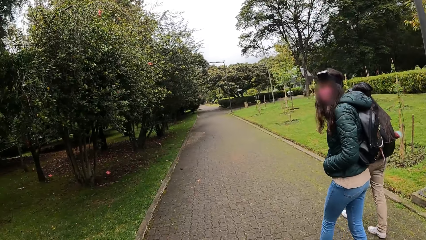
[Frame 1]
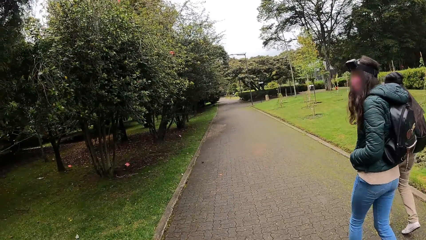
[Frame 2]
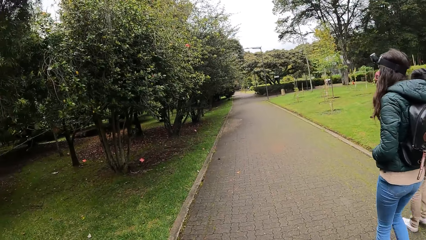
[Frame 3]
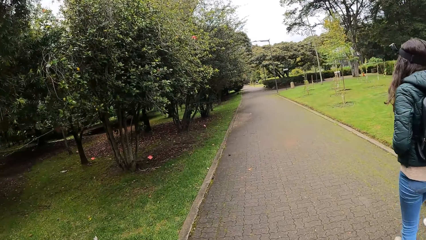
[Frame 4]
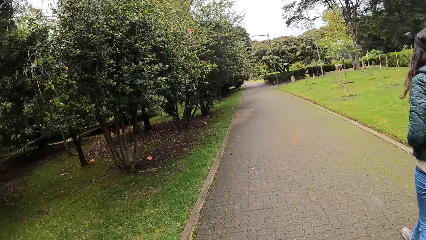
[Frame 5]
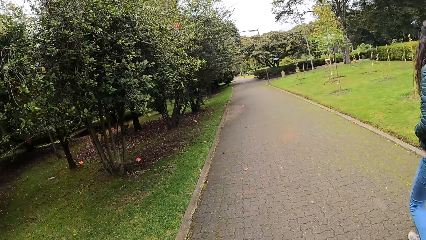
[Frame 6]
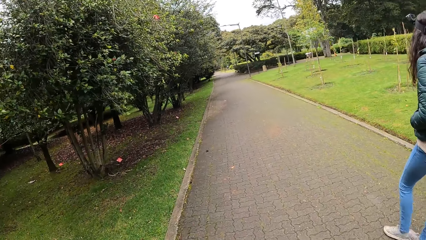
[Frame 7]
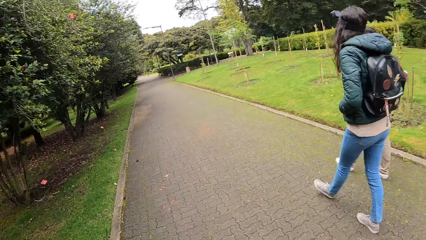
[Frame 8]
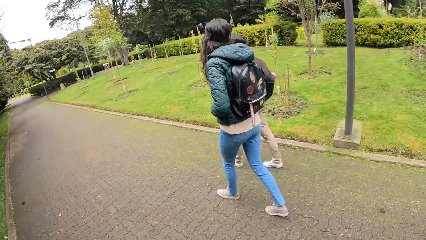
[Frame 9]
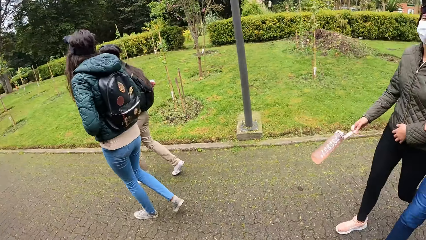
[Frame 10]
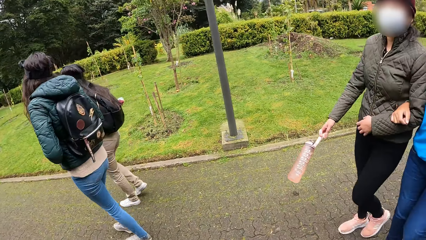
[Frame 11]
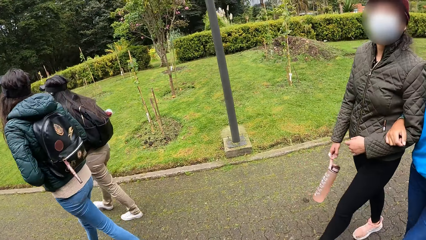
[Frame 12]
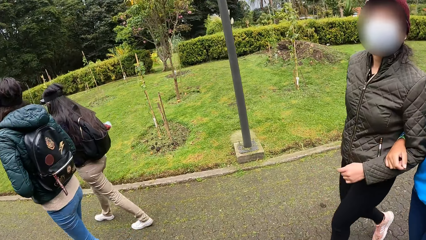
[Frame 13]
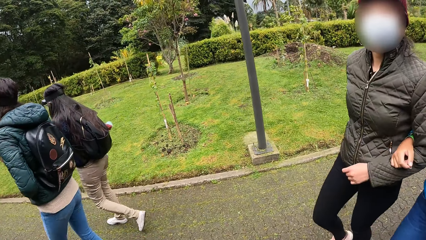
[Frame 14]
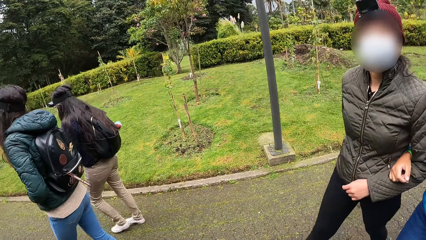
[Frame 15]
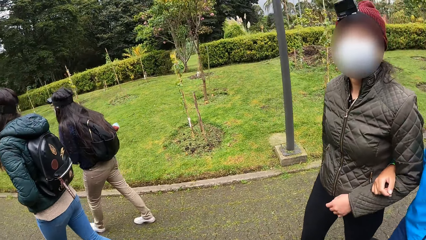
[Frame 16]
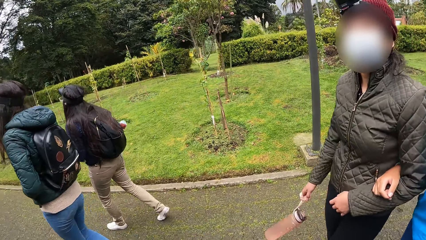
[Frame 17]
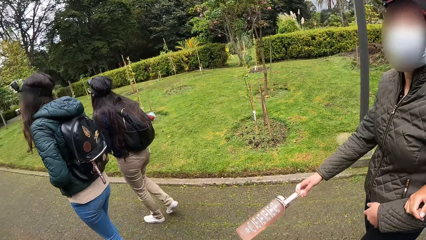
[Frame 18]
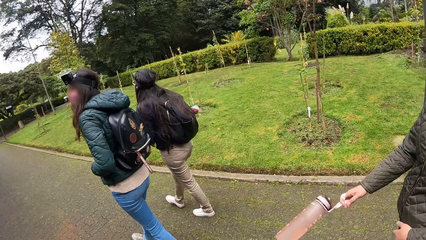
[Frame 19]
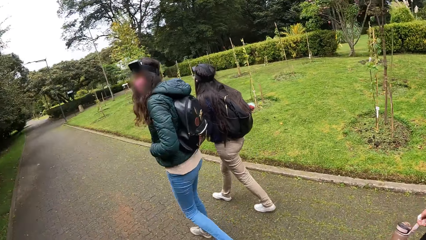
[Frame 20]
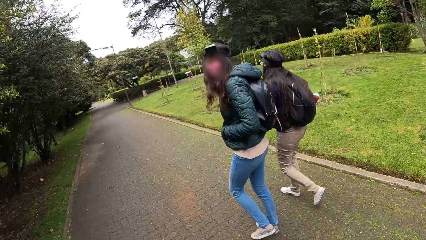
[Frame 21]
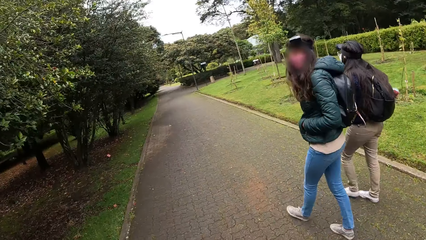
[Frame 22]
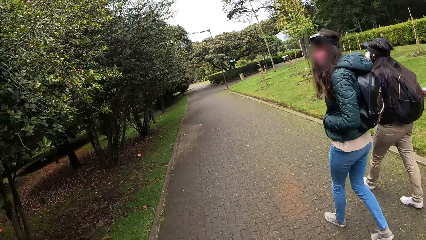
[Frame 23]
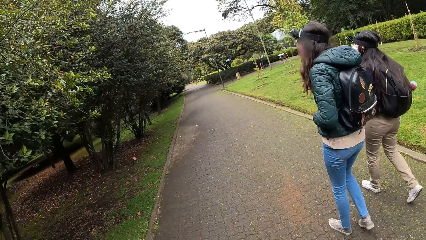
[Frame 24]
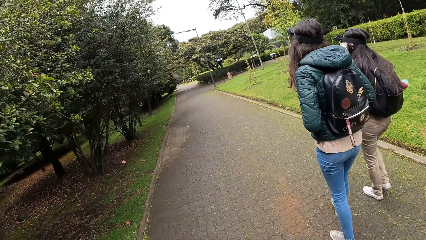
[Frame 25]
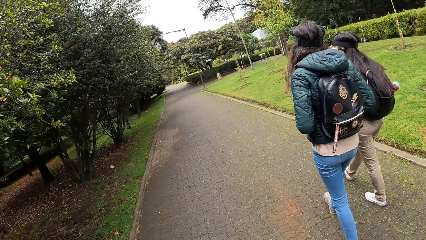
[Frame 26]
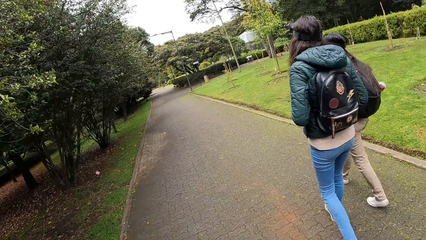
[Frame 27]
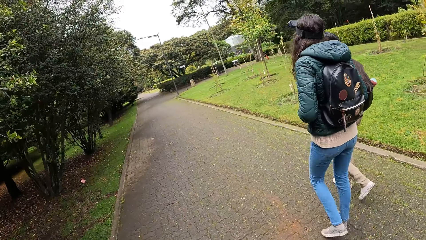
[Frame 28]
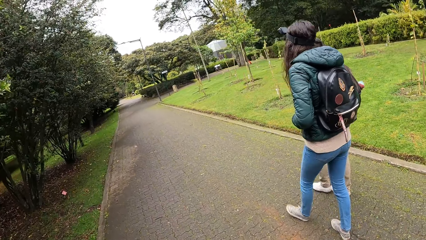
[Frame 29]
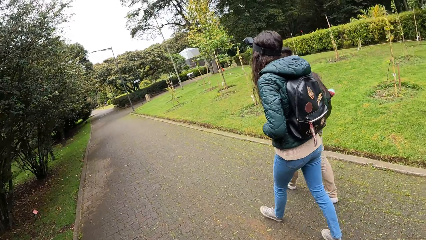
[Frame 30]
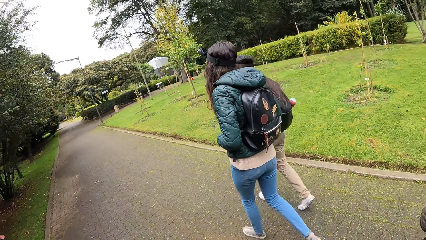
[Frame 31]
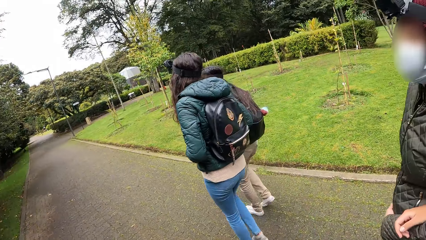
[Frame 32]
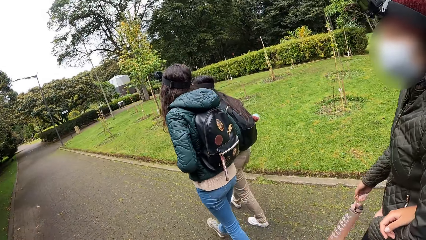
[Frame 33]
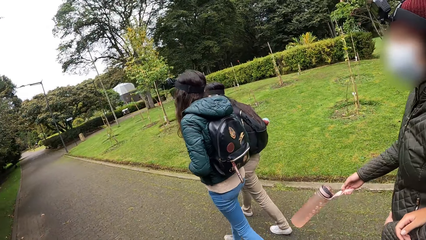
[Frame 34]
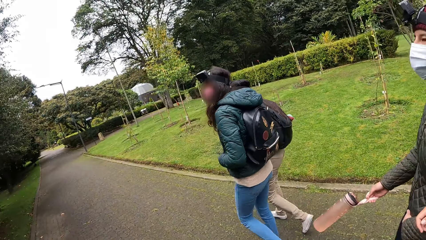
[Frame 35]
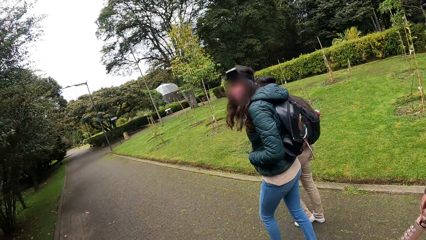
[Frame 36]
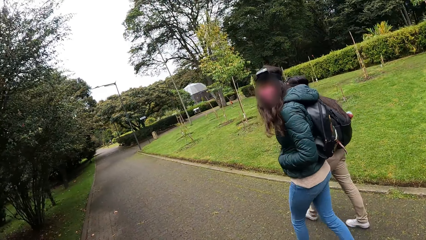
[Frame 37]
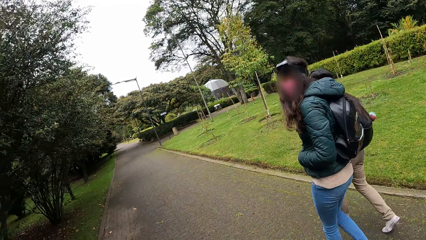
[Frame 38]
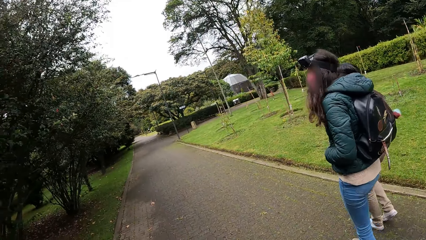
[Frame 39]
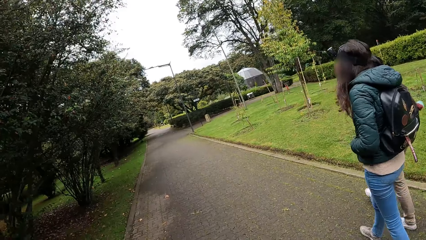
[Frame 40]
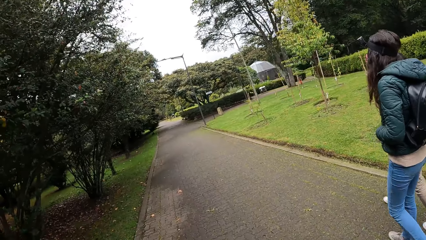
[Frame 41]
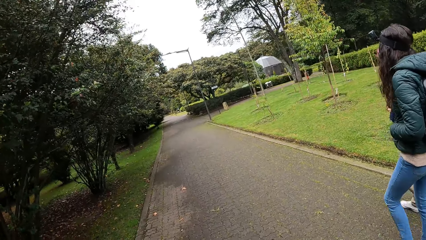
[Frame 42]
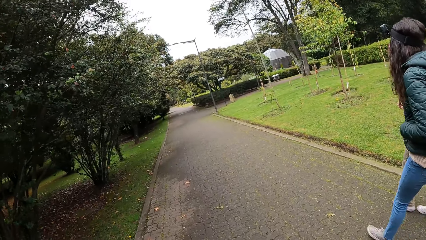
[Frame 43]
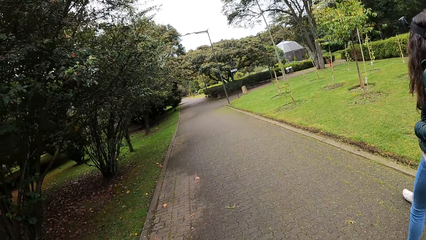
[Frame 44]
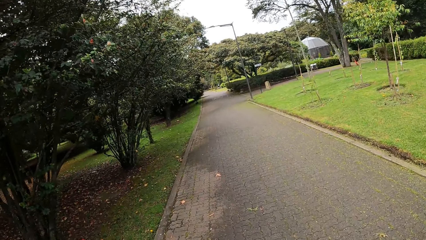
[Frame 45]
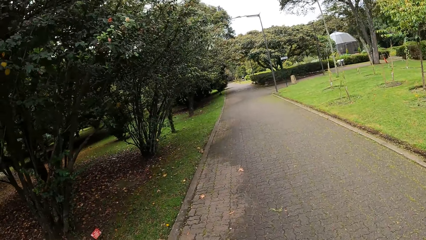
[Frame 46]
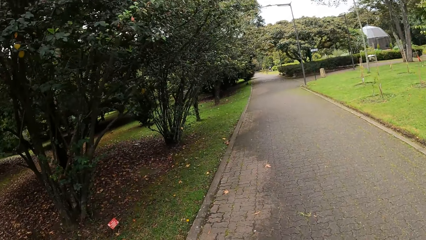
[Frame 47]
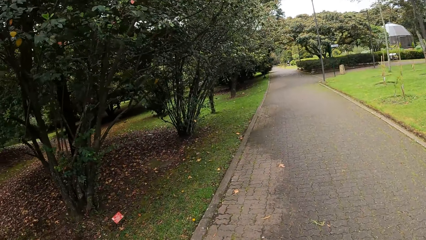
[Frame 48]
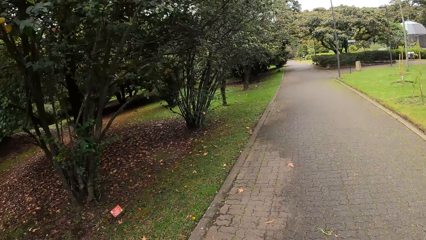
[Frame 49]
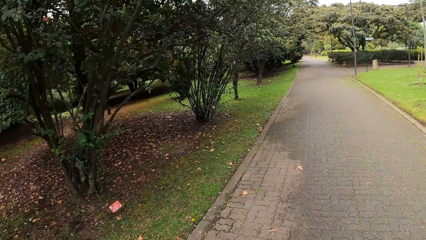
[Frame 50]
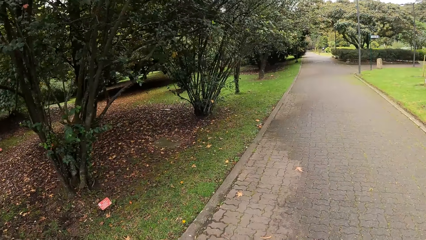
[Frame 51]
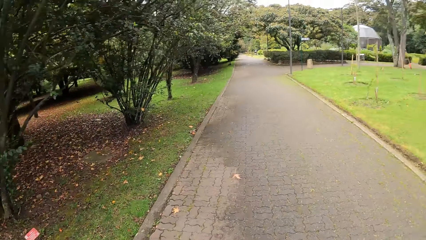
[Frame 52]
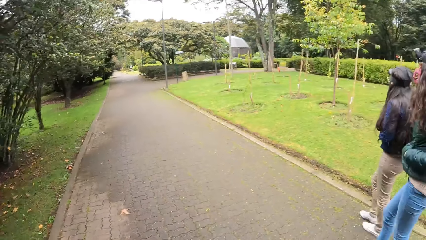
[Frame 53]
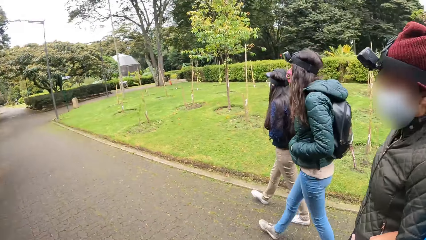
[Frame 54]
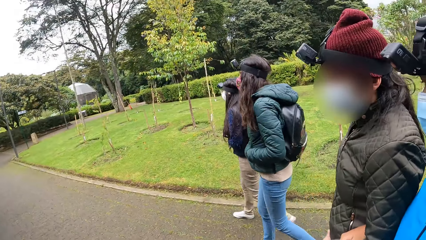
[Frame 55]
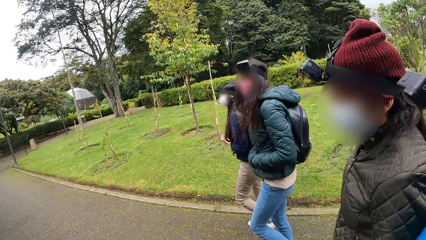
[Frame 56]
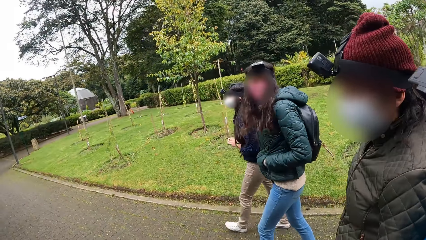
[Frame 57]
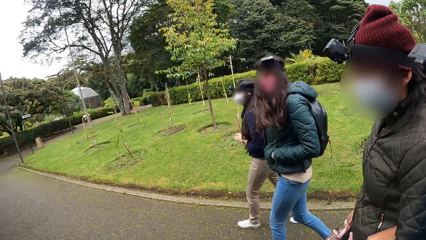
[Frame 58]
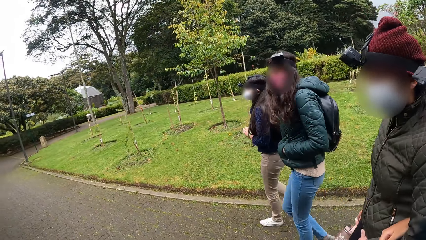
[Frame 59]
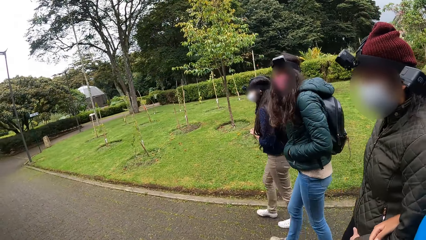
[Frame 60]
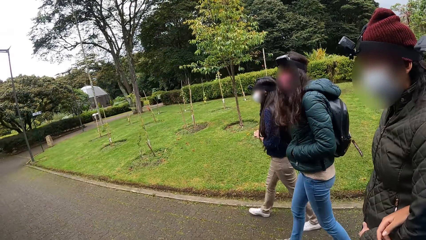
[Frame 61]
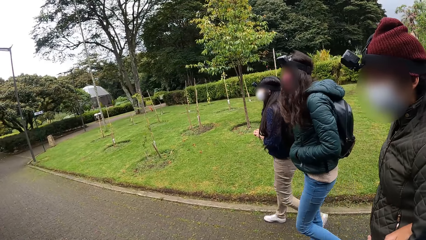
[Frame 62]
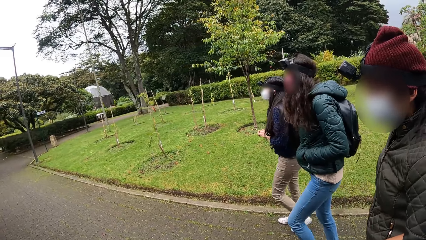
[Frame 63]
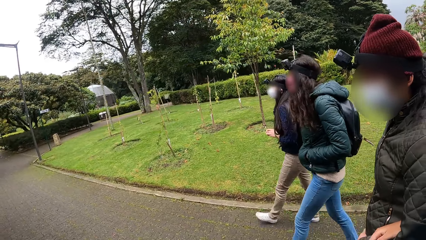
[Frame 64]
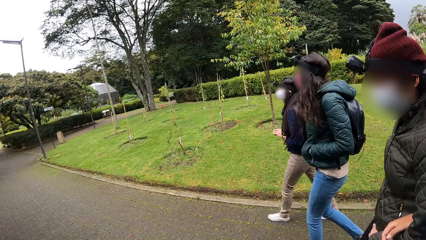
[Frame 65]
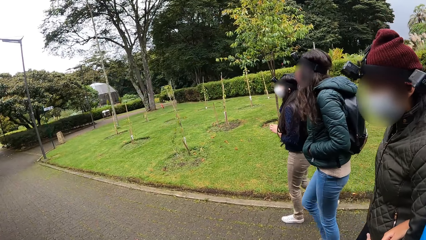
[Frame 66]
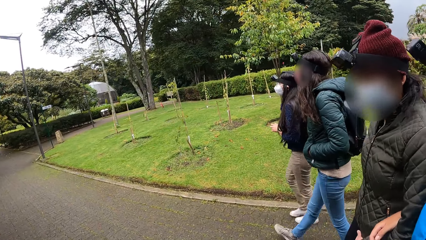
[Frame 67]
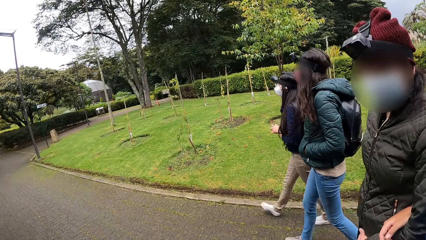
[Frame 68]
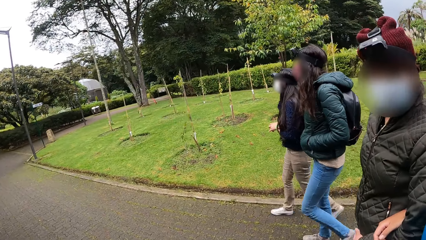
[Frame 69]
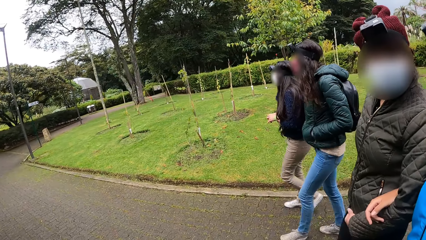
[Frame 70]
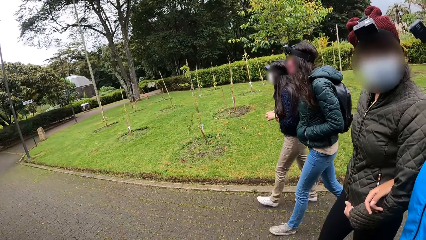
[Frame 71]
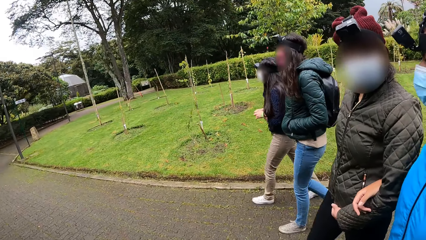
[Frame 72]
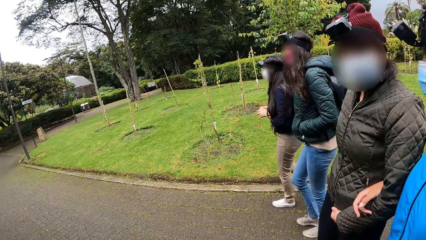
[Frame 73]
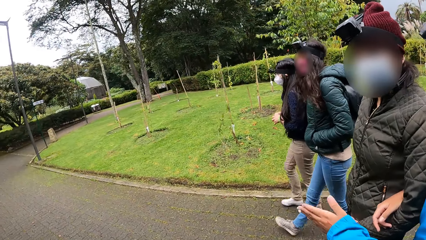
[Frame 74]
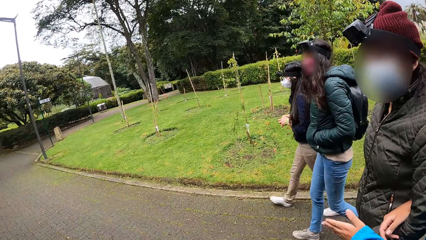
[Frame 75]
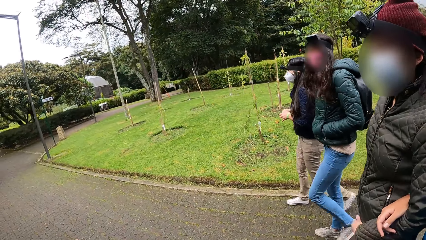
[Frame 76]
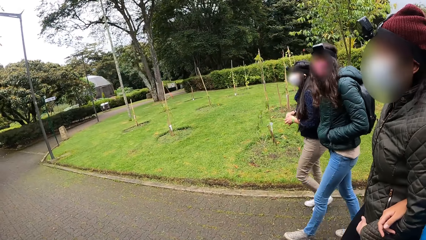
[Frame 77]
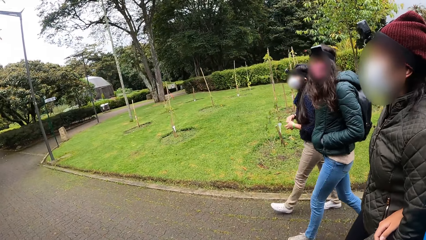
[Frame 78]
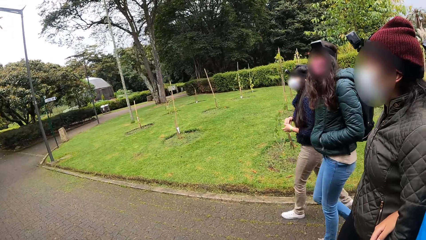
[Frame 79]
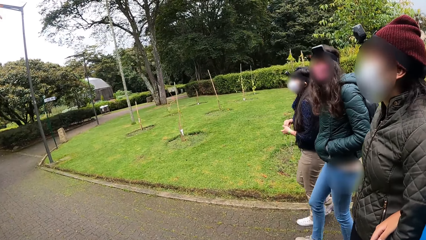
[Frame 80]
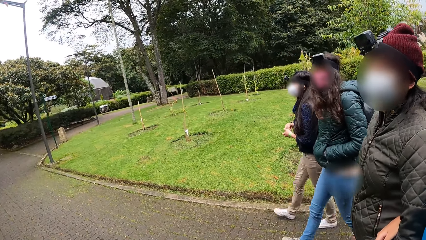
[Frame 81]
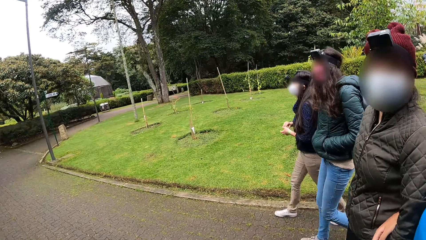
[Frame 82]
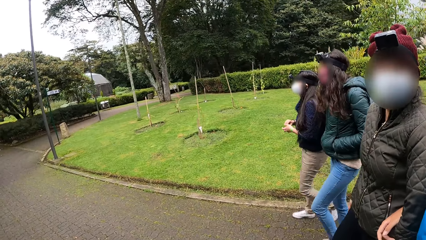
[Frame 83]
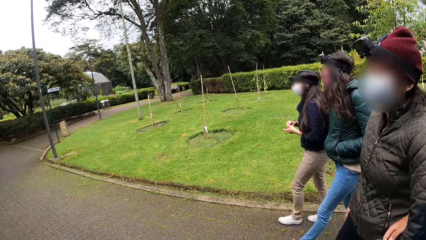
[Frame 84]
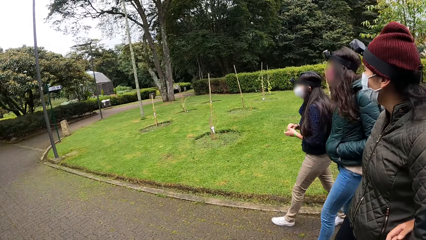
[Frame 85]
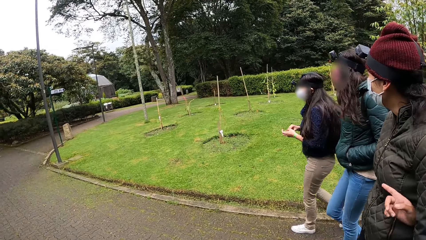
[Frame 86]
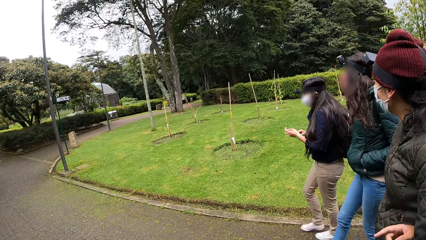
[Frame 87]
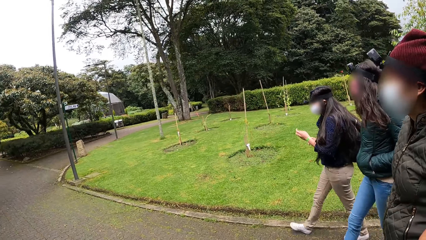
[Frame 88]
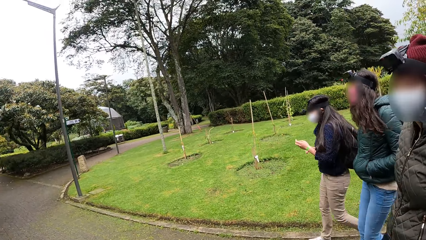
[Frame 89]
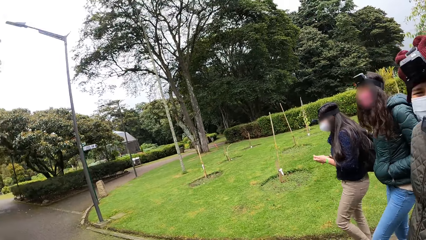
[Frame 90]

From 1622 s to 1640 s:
A woman turns. The camera wearer turns back. The woman turns back. The camera wearer walks in the park. They converse with a person and turn. They walk in the park. The woman turns. The camera wearer turns back. The woman turns back and turns. Another person converses with the camera wearer. The woman turns back. The camera wearer walks in the park. They look around. The woman turns and turns back.
